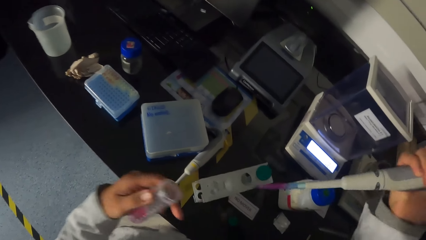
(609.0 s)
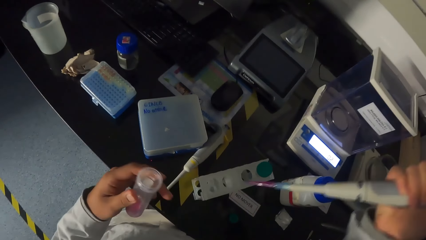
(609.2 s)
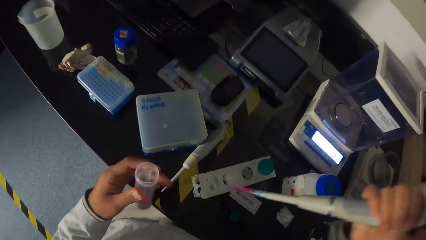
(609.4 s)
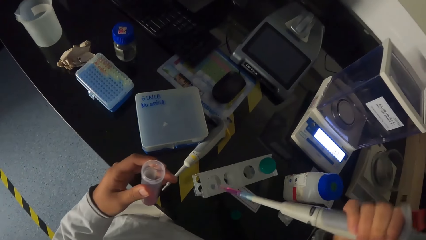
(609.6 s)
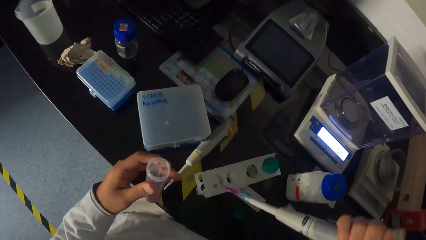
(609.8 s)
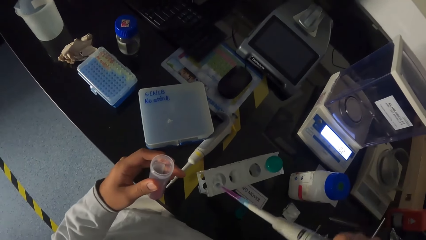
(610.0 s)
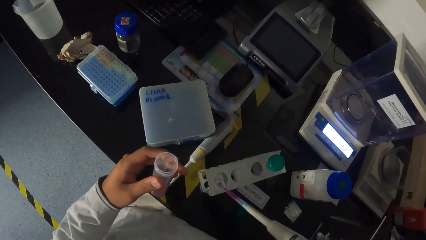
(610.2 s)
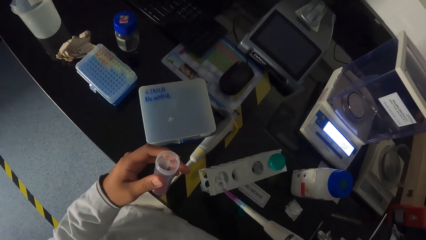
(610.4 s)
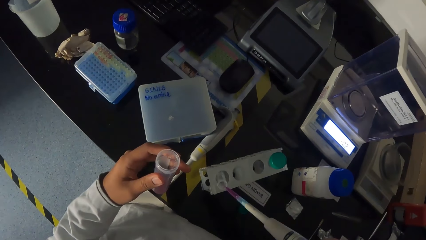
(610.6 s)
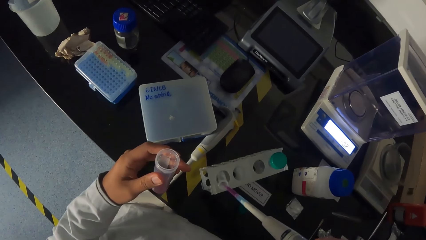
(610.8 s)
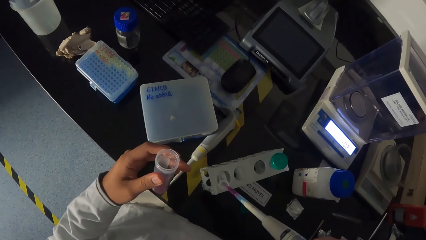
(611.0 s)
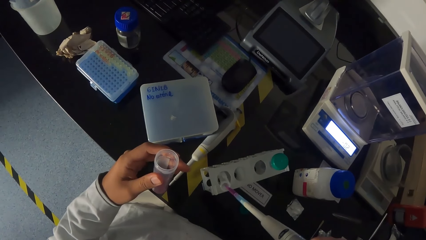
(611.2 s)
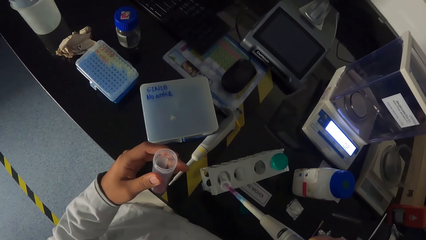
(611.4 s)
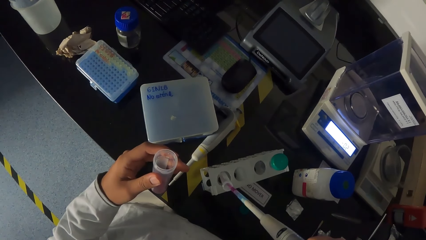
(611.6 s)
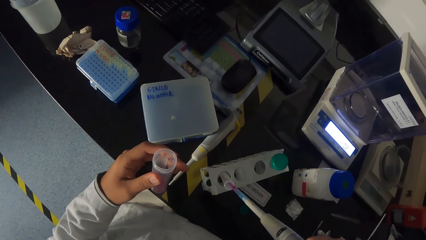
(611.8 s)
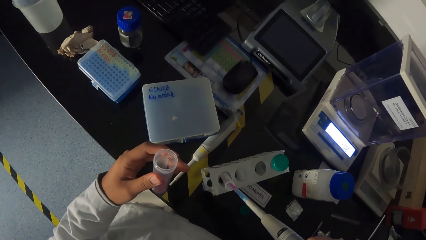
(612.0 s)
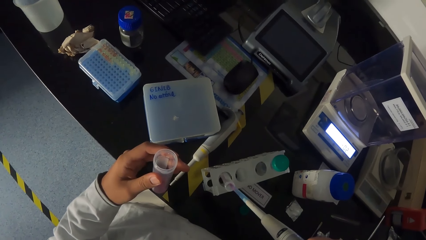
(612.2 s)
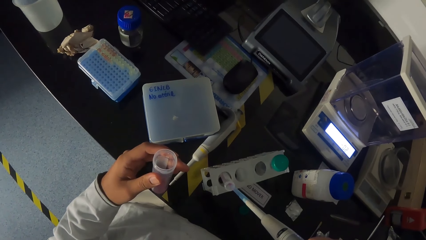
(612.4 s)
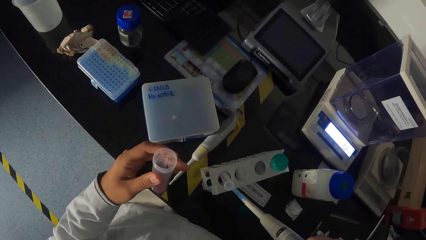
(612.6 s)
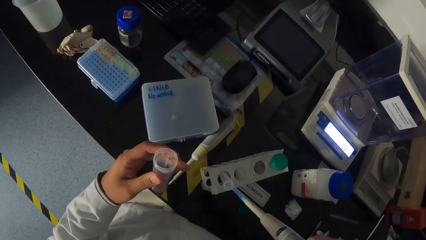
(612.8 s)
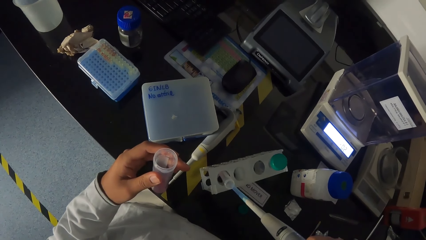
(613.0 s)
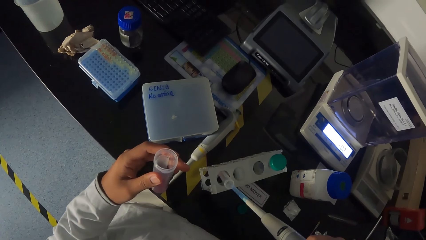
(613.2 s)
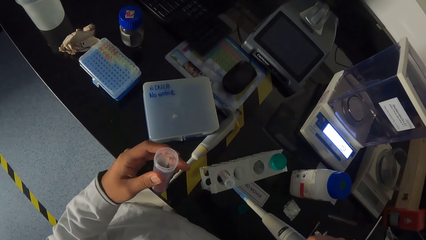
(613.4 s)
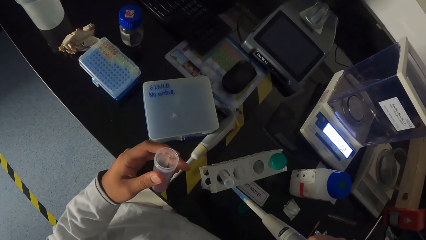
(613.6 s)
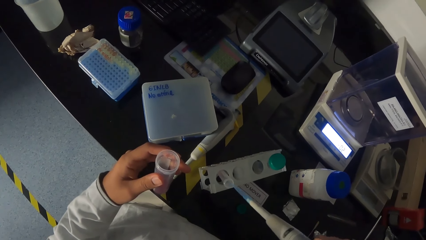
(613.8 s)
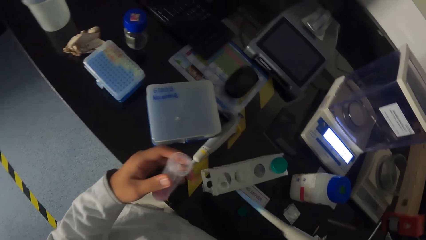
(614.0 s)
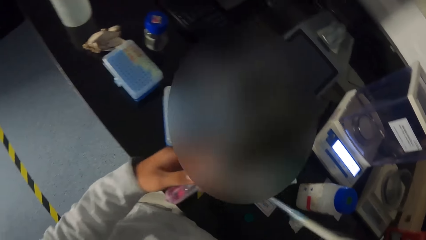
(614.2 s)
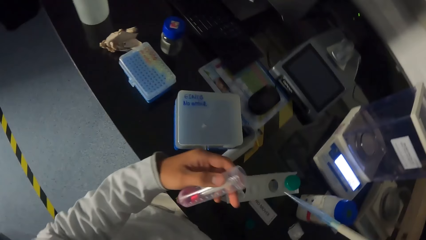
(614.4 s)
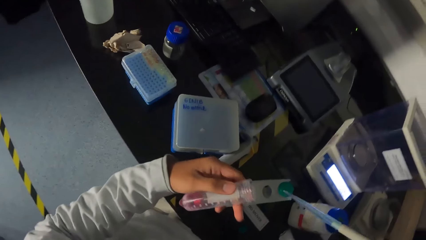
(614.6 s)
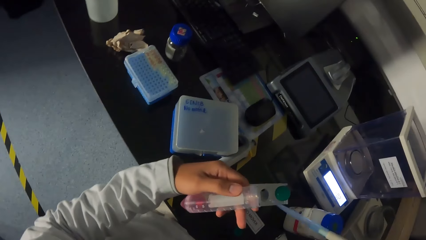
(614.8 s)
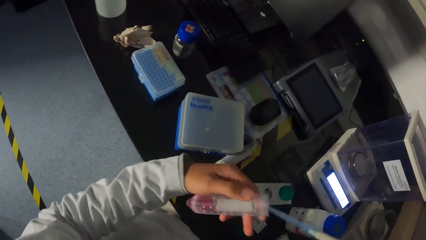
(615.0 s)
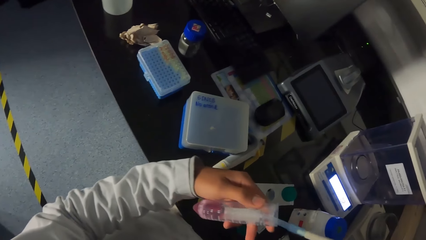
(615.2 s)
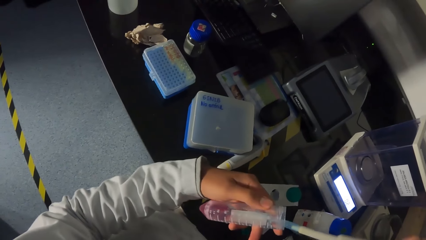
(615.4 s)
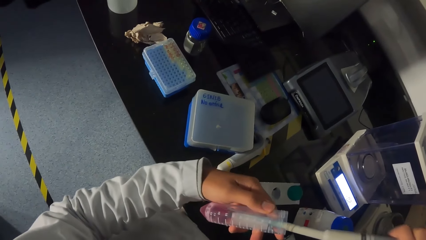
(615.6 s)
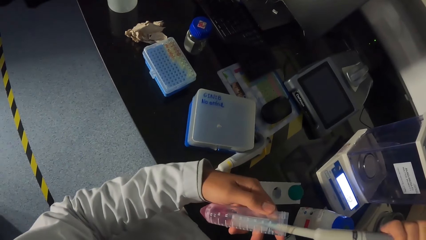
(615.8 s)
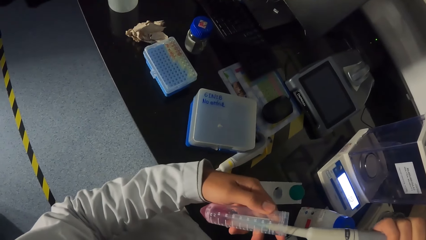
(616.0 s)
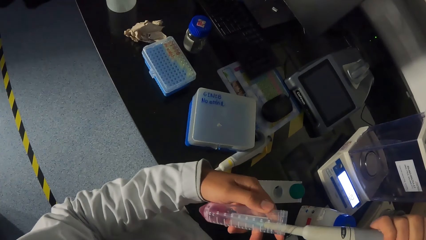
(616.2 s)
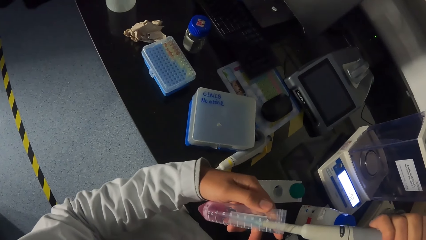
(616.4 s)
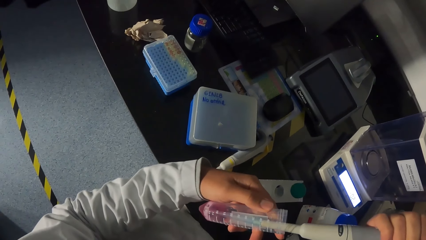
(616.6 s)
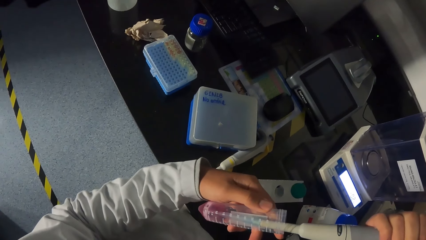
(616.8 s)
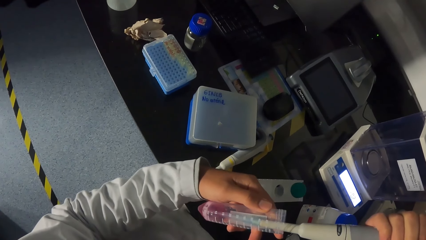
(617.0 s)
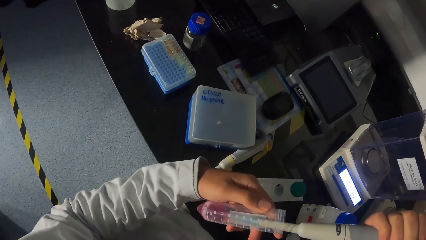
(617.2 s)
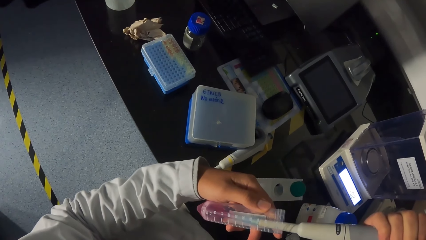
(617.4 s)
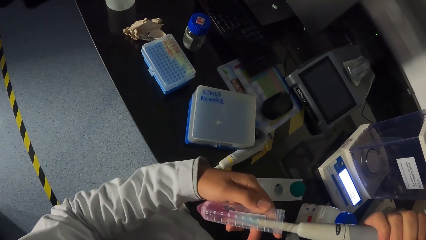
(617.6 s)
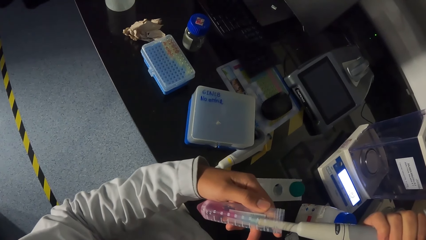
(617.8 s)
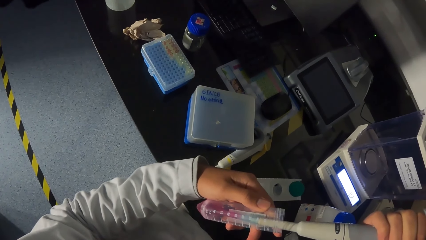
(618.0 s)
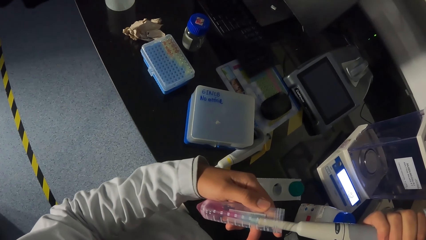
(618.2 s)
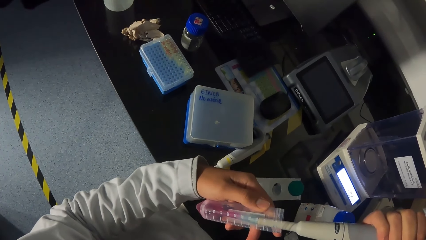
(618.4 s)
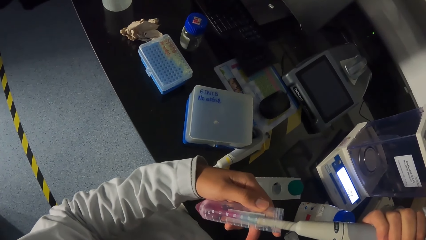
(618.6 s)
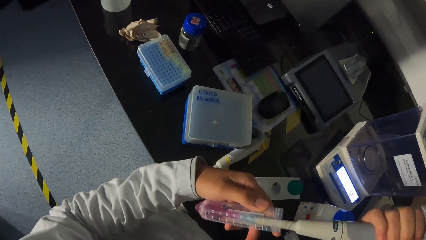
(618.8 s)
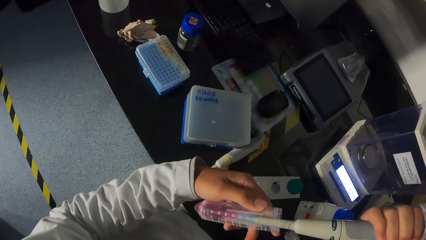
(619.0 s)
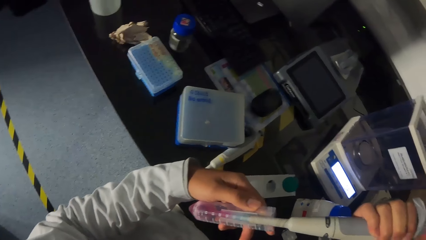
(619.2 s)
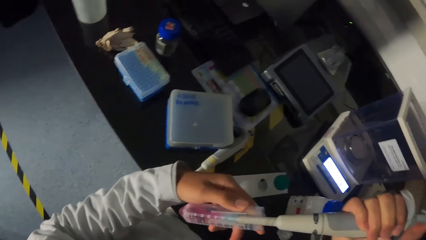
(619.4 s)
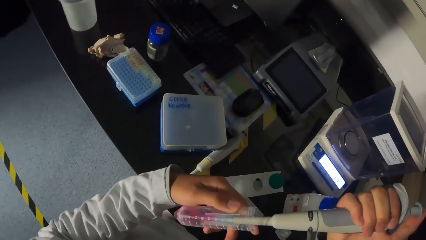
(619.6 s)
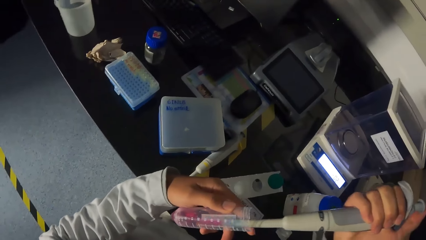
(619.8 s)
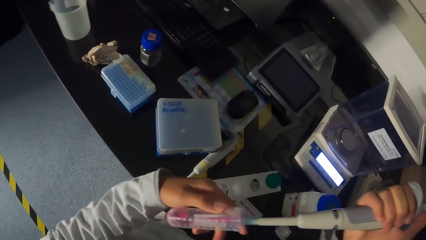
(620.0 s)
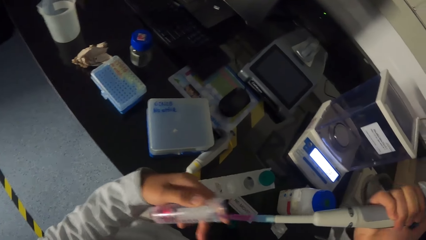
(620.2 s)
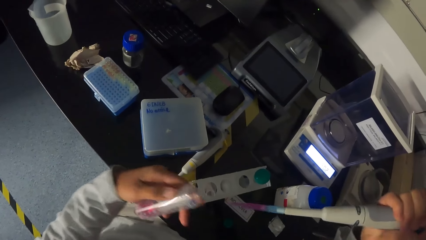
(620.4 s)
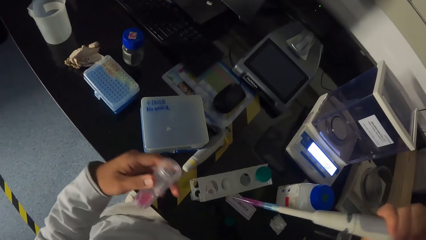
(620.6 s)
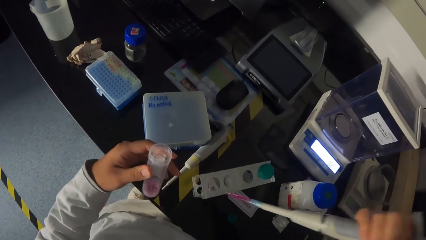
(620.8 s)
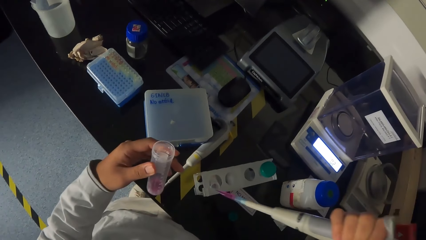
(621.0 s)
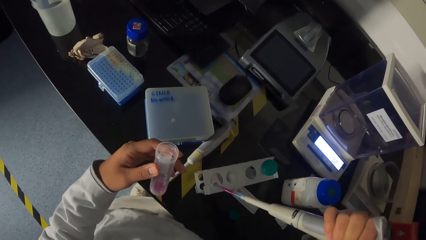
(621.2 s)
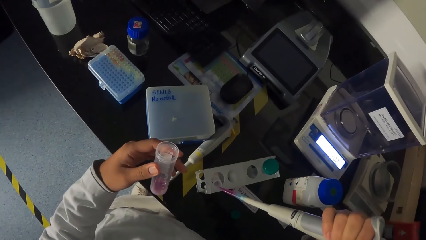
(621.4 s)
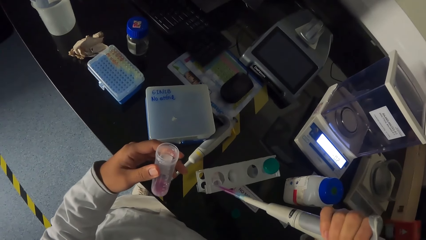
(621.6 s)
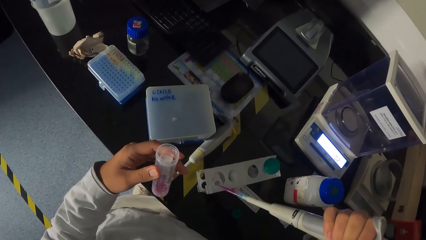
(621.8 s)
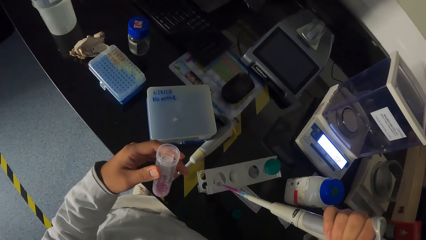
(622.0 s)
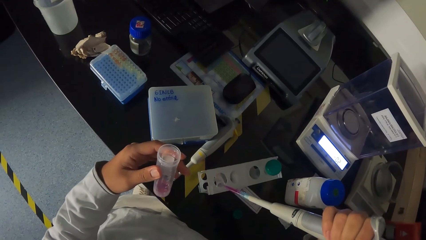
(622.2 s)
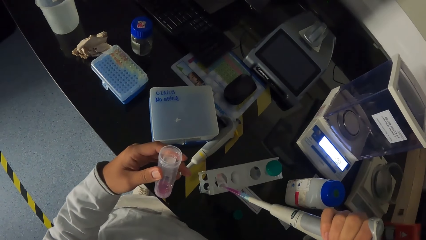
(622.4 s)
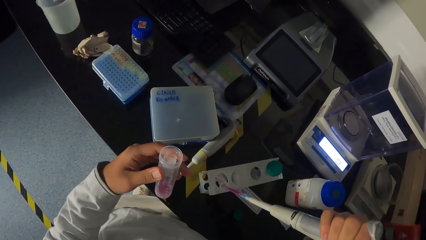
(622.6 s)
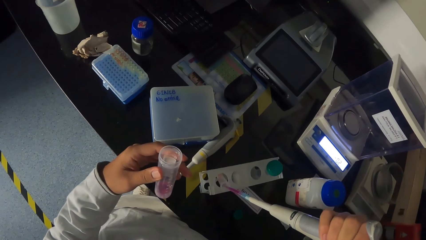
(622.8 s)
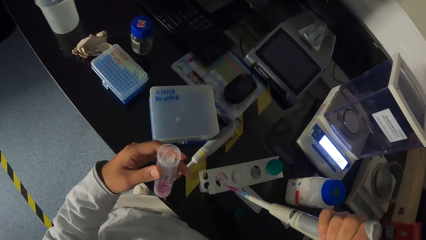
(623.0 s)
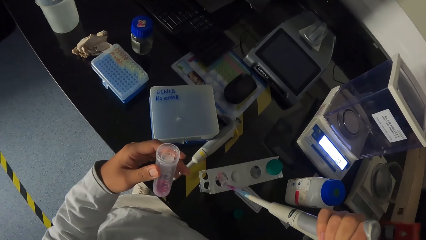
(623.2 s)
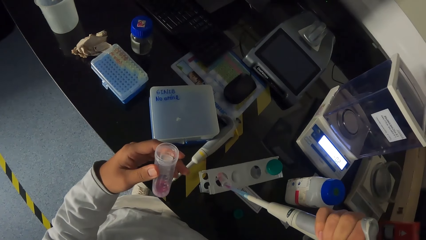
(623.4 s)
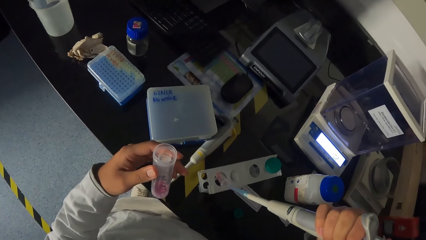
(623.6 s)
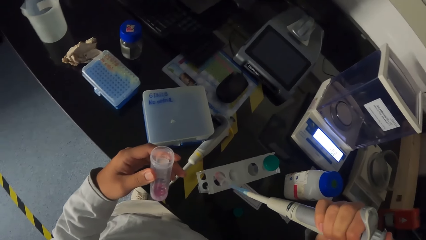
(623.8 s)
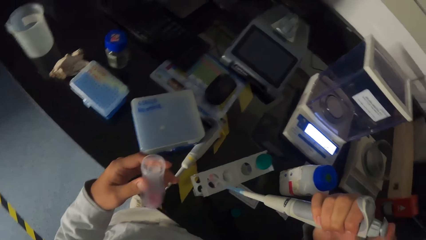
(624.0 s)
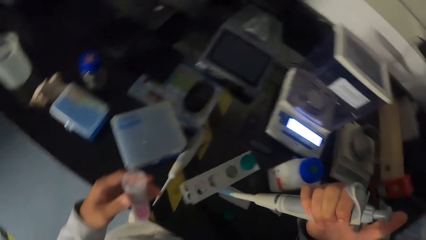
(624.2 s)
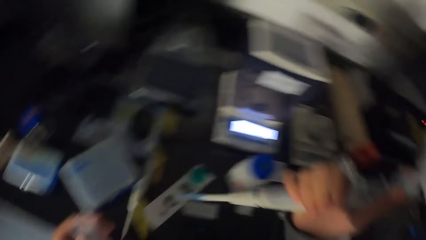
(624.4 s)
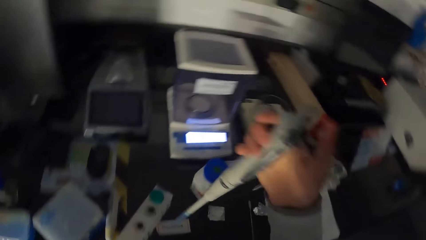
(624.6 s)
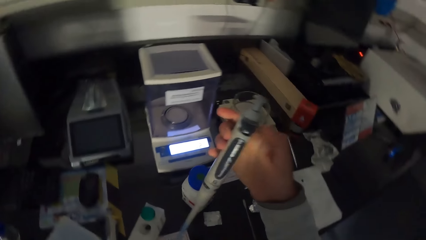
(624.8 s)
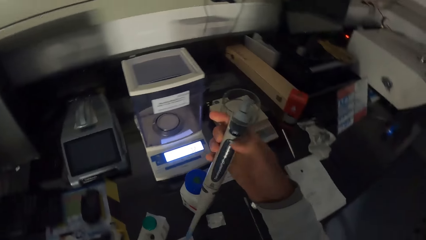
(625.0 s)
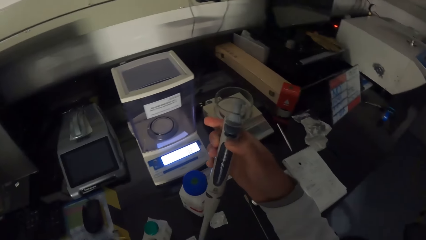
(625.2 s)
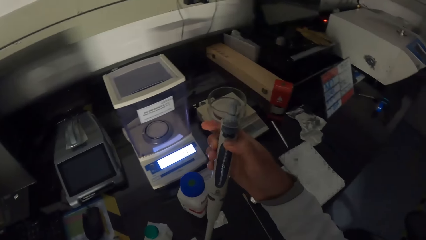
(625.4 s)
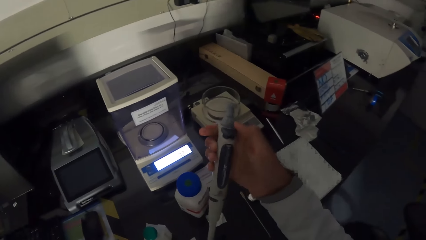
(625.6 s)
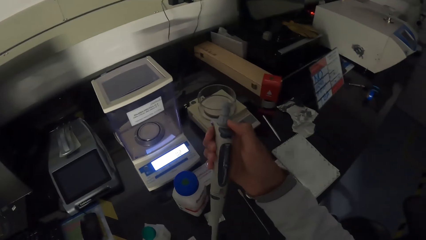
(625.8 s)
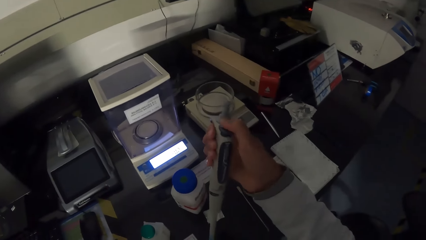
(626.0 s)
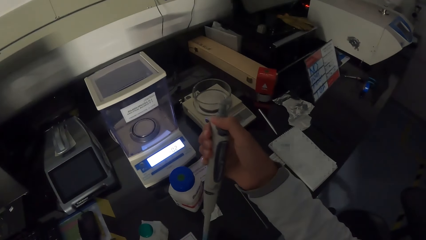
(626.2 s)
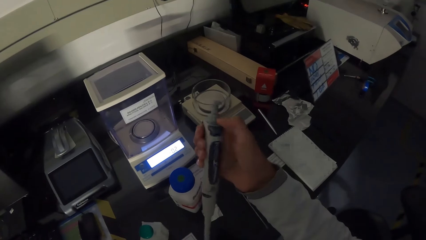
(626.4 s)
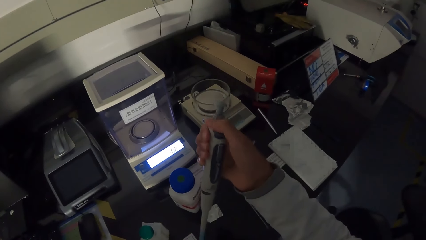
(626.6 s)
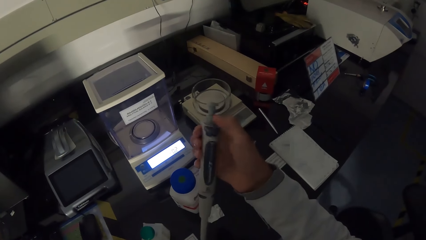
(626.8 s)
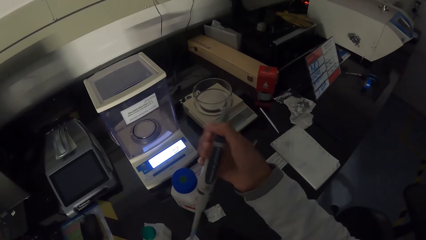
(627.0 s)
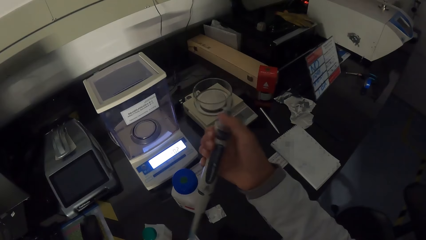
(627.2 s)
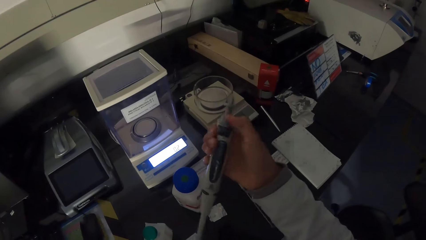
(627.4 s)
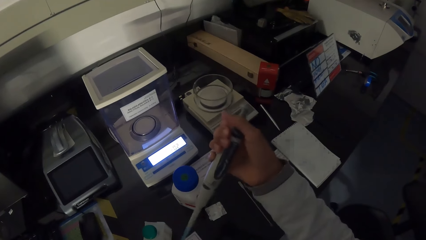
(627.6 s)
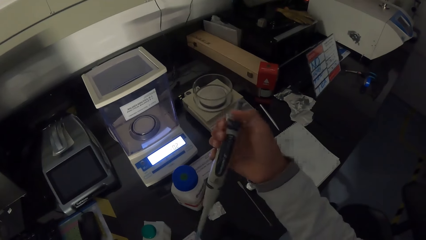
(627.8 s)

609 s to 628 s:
The camera wearer presses the liquid in the syringe or micropipette into another test tube in the rack with his right hand. He sucks the liquid in the test tube with the syringe in his right hand. He presses the liquid in the syringe into the test tube in the rack with his right hand. He tightens the syringe in his right hand with his right thumb. He operates the micropipette.
